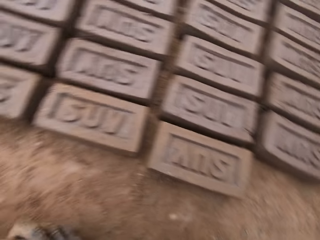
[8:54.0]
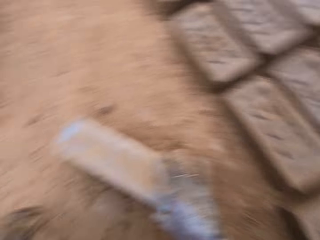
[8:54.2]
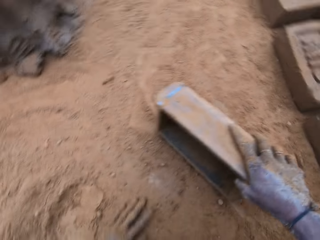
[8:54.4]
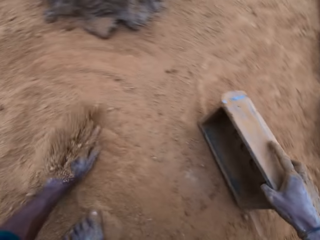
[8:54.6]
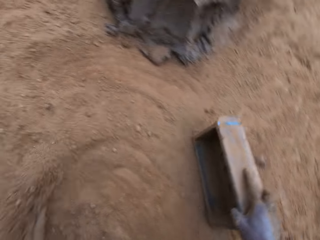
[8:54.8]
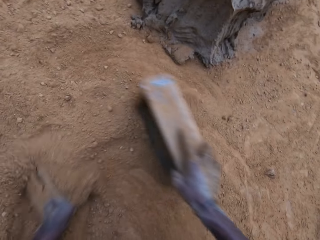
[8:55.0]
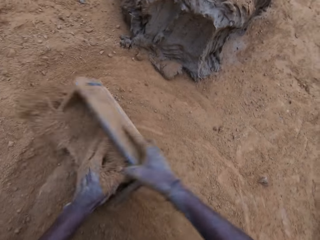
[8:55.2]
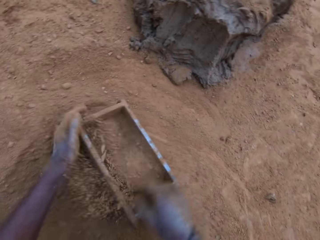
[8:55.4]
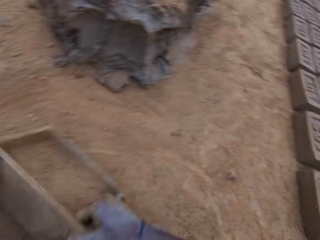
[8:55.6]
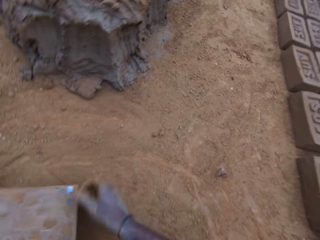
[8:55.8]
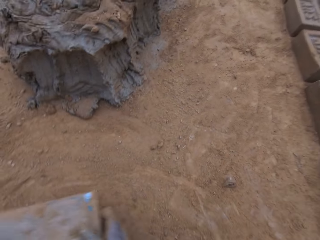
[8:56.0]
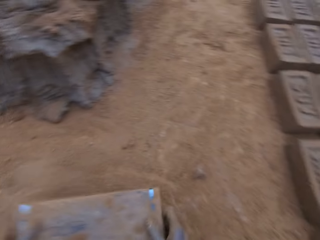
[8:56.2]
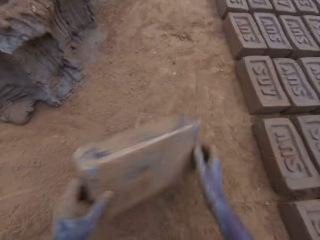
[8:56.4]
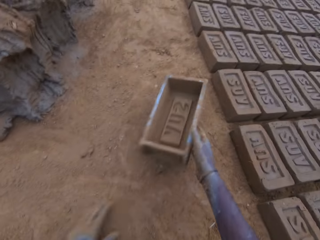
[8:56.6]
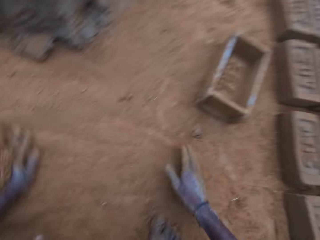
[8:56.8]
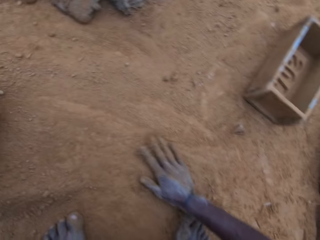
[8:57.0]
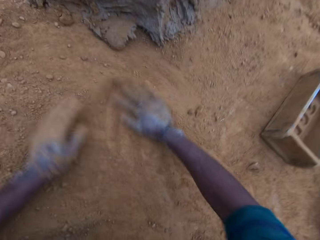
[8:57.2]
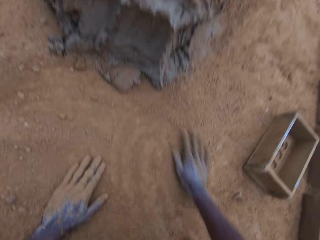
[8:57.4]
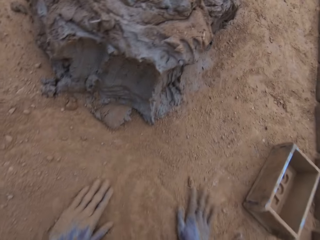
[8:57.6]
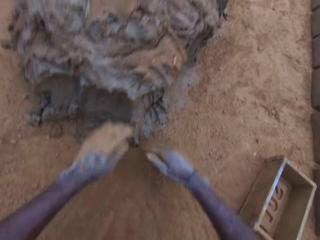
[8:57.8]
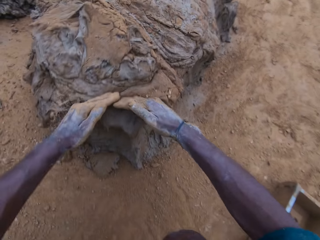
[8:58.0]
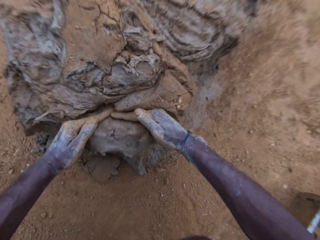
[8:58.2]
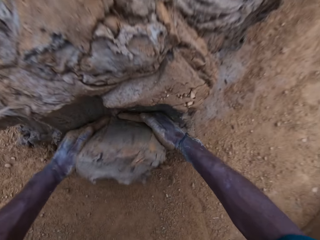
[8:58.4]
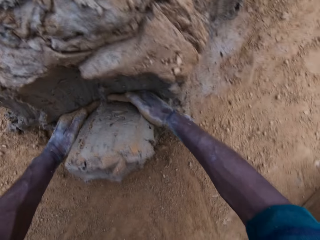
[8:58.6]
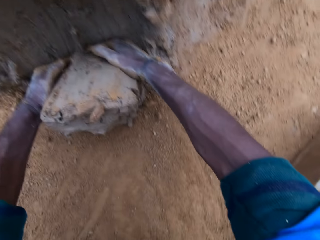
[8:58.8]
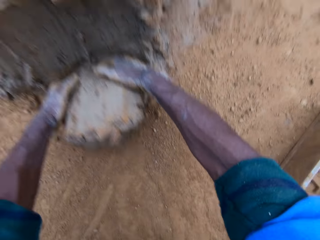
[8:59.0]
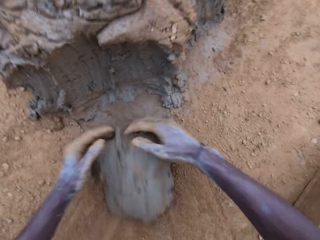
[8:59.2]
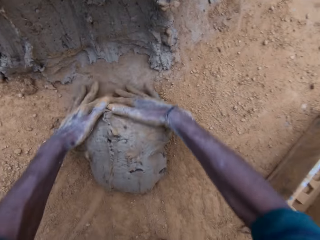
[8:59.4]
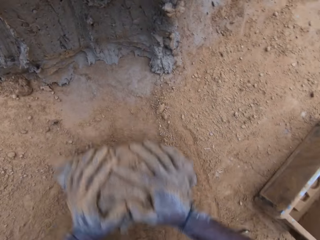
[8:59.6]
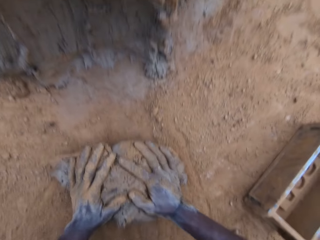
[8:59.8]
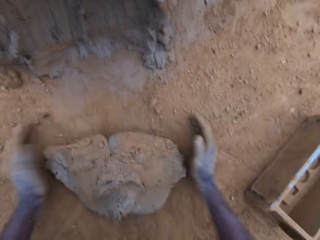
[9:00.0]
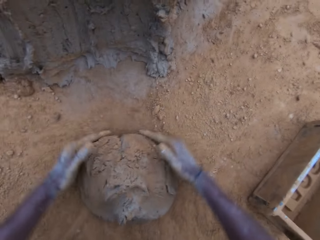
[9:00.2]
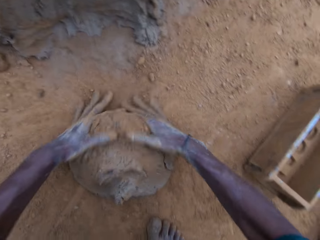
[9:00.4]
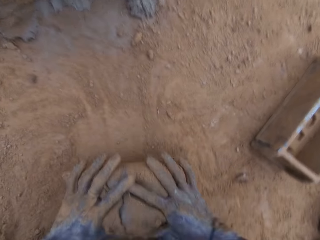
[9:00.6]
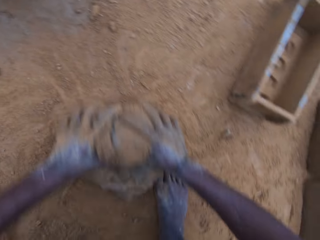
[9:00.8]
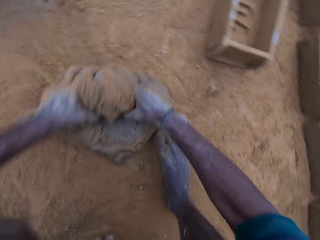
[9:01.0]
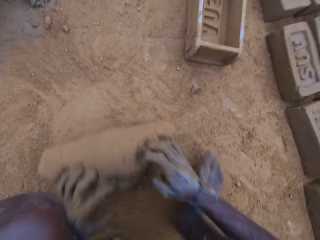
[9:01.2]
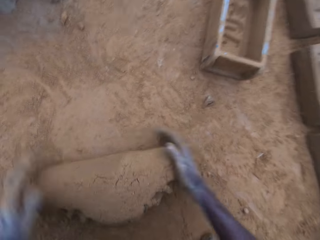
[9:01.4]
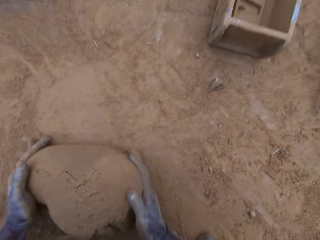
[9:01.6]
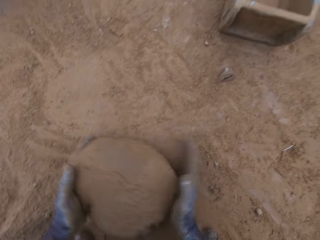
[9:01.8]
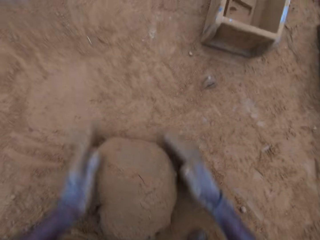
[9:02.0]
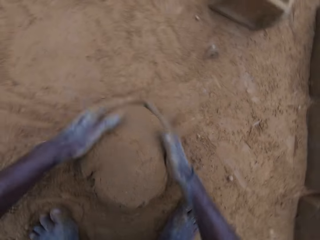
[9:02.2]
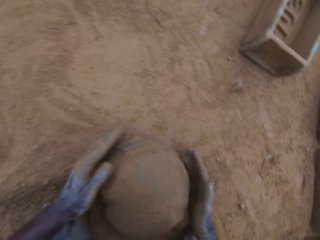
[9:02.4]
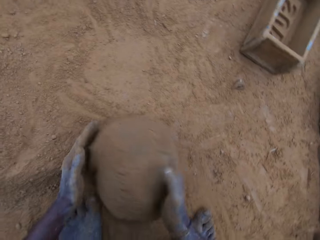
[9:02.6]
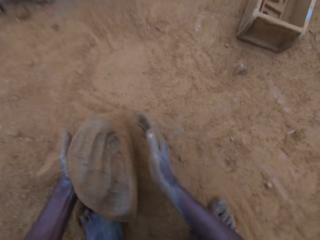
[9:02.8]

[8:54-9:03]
The camera wearer puts the brick mold on the ground. He pours sand into the mold. He pours the sand away on the ground. He picks the brick mold from the ground. He puts the brick mold on the ground and moves soil on the ground with his hands. He rubs his hands on the ground. He fetches clay from the ground with his hands. He rolls the clay on the ground.

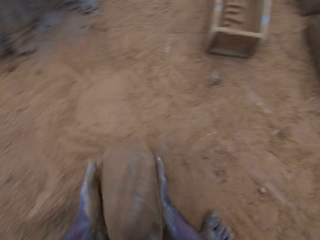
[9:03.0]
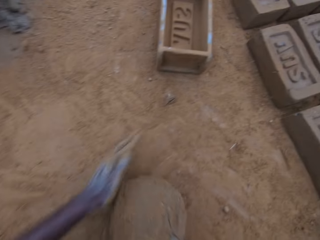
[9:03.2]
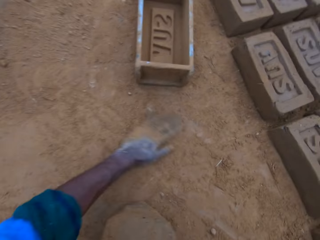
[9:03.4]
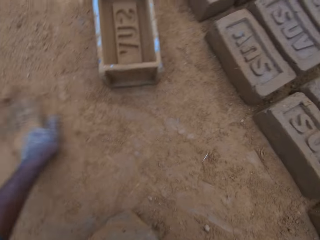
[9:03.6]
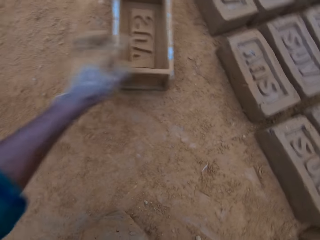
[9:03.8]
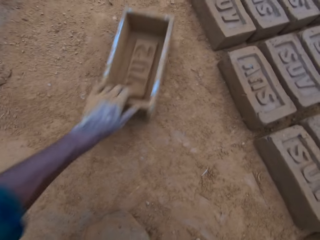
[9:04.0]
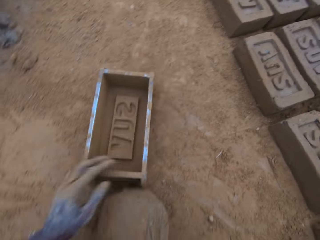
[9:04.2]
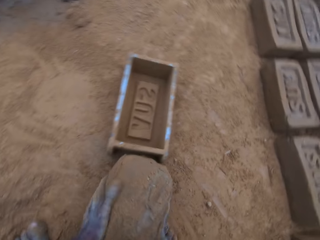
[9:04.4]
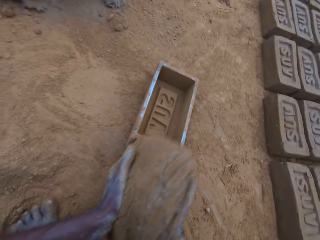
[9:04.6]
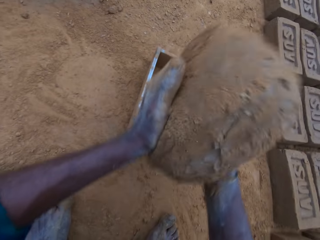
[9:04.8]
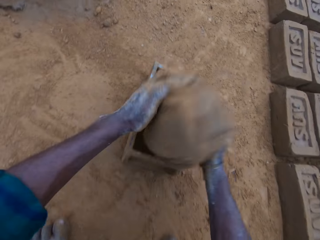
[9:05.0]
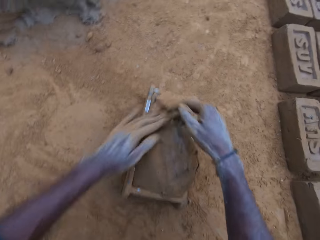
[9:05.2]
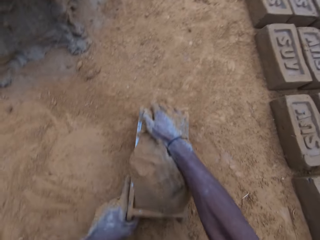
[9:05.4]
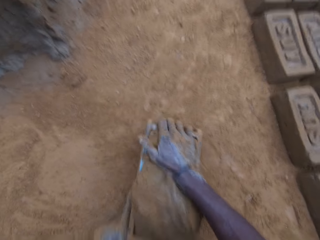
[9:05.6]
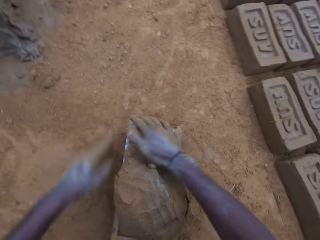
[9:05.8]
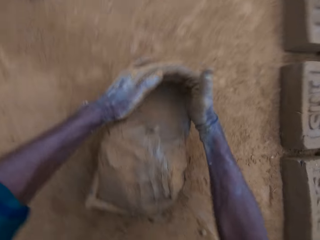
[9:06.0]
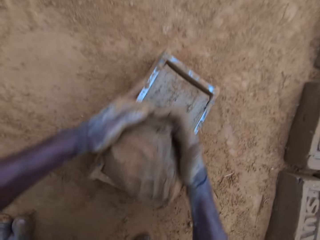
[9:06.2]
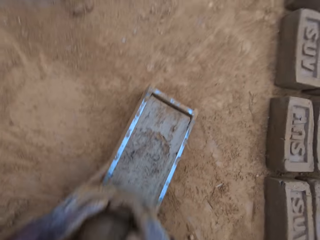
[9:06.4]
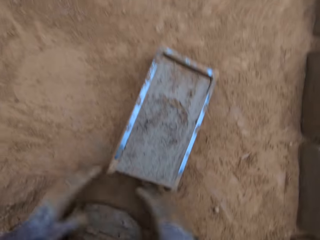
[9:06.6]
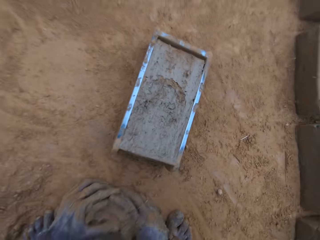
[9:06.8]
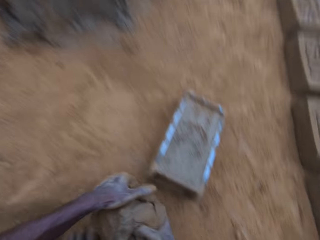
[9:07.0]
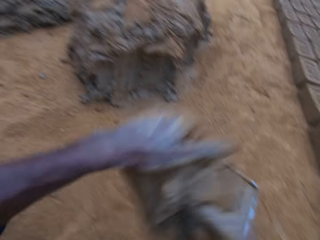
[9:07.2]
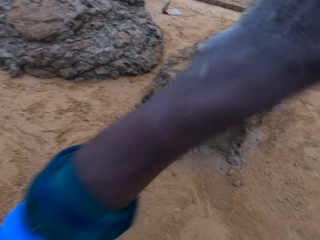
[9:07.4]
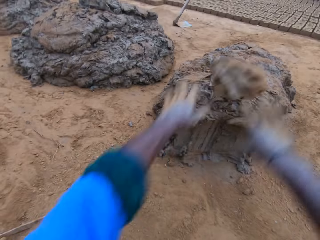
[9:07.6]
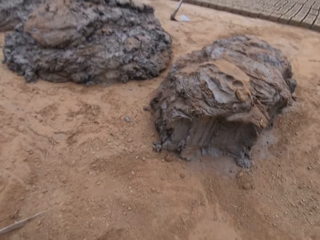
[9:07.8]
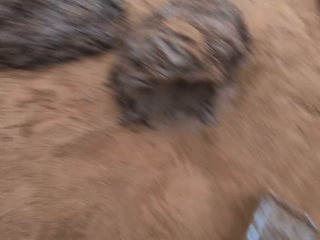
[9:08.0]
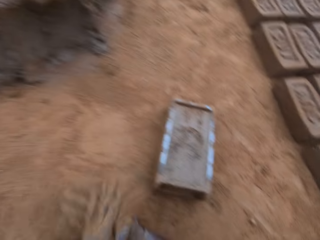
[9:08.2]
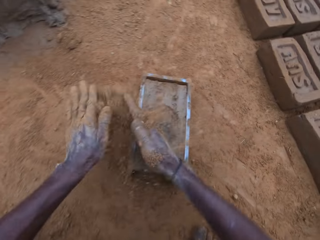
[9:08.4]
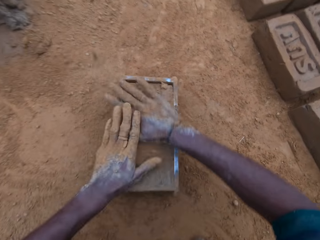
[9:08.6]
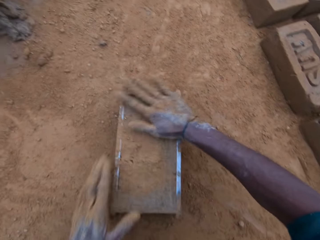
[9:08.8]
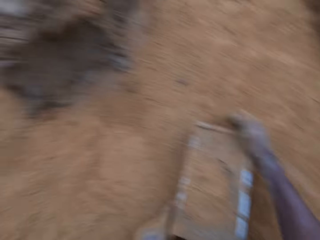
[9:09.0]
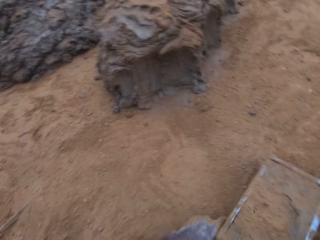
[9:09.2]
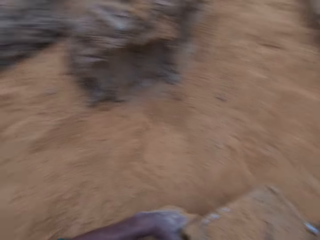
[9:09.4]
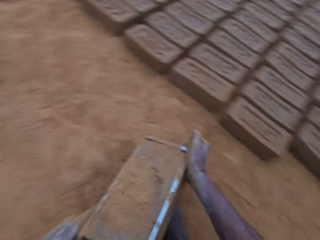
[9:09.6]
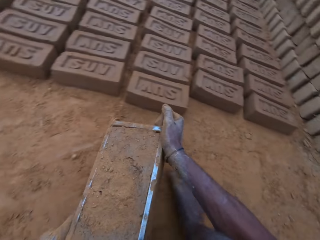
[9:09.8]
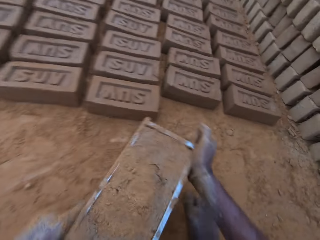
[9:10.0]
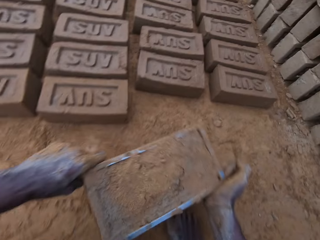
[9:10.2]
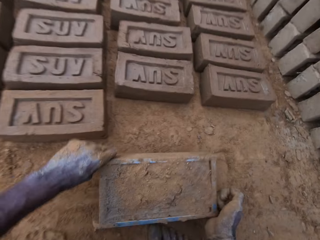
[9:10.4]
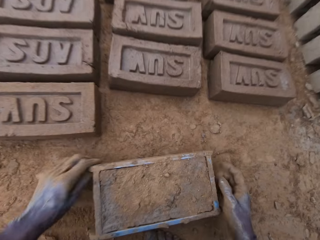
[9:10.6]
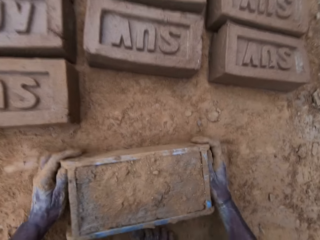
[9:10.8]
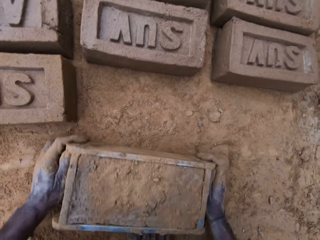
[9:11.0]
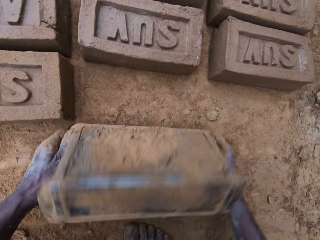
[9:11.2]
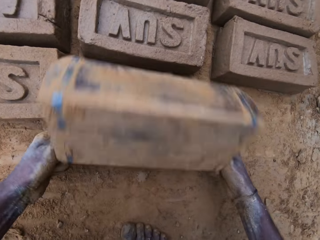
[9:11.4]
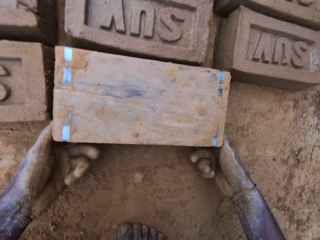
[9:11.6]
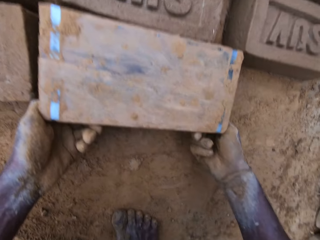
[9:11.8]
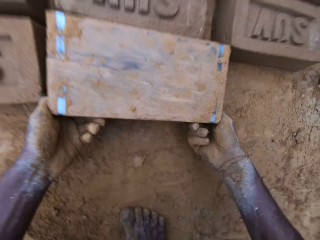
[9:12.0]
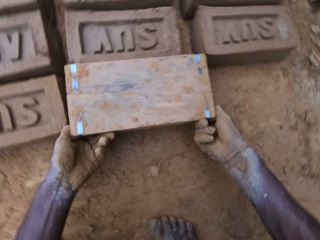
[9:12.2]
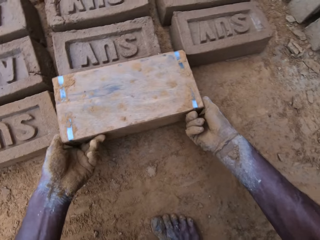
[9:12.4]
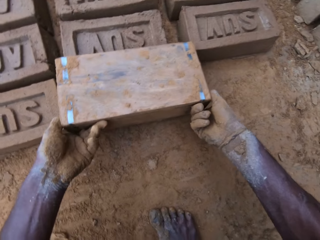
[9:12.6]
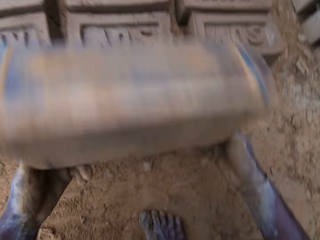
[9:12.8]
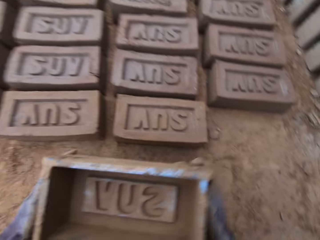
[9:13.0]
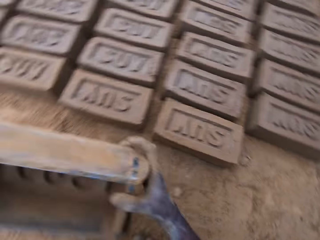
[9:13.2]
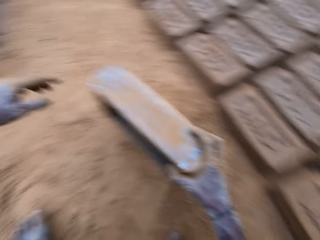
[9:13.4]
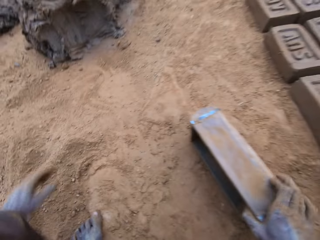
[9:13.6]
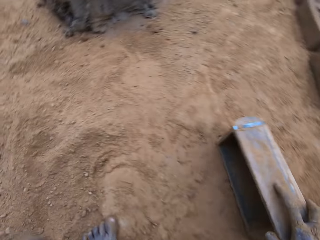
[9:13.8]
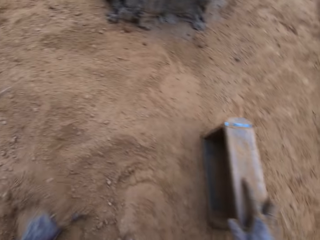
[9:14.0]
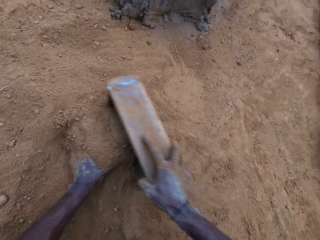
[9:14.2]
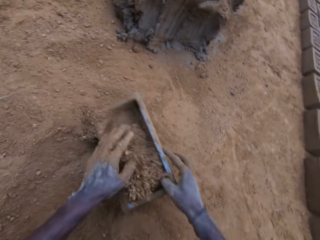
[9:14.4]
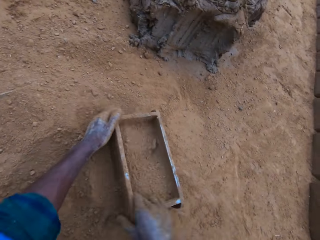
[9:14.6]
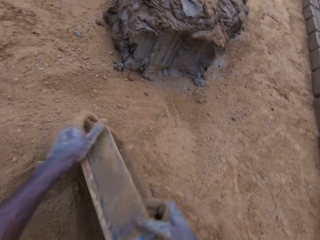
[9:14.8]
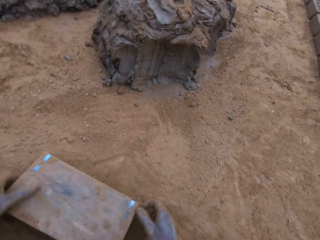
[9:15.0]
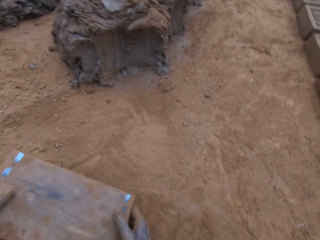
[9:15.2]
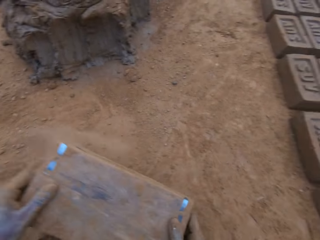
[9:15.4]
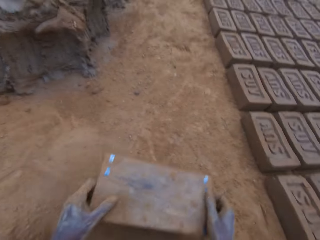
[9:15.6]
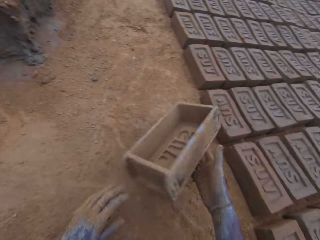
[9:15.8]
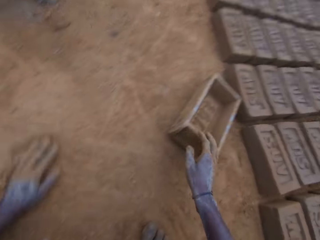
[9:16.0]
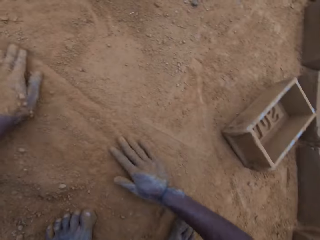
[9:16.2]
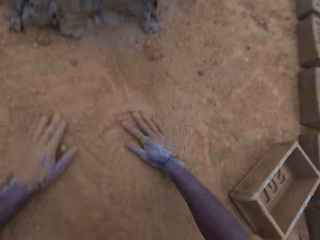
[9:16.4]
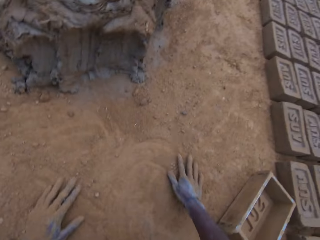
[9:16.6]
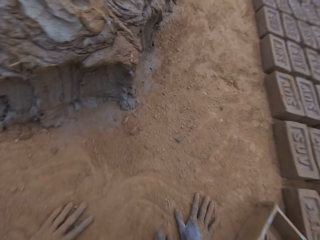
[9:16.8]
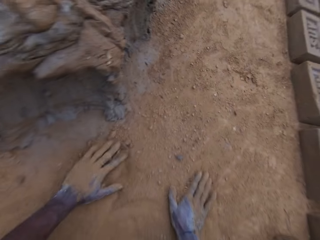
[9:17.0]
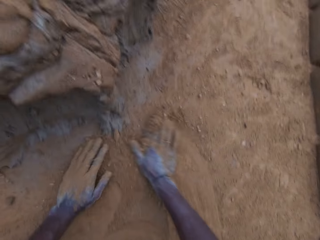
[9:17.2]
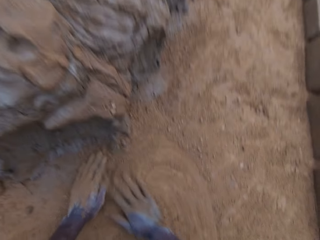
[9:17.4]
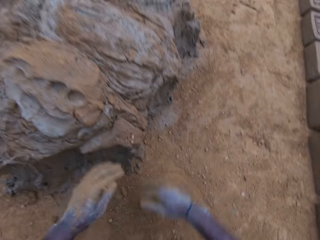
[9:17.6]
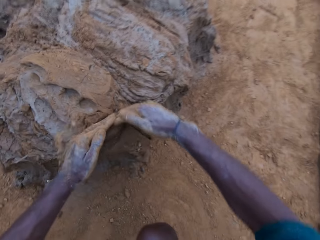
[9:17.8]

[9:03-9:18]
The camera wearer picks clay from the ground. He carries the mortar. He moves soil on the ground with his hand and moves the brick mold on the ground. He puts the clay in the brick mold. He levels the mortar in the mold with his hands. He removes excess clay from the brick mold. He carries the excess mortar. He picks clay from the ground. He throws the clay on the clay on the ground. He rubs soil on his hands and slides his hand on the clay in the brick mold. He rubs sand on the mold. He carries the mold. He picks the brick mold from the ground. He puts the brick mold on the ground. He turns the mold upside down on the ground. He lifts the brick mold from the ground. He removes the mold from the block gently. He pours sand in the mold. He pours the sand in the mold away on the ground. He drops the mold. He rubs his hands on the sand on the ground. He spreads soil on the ground.
